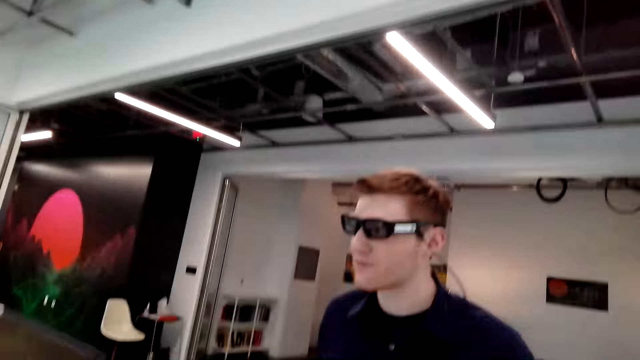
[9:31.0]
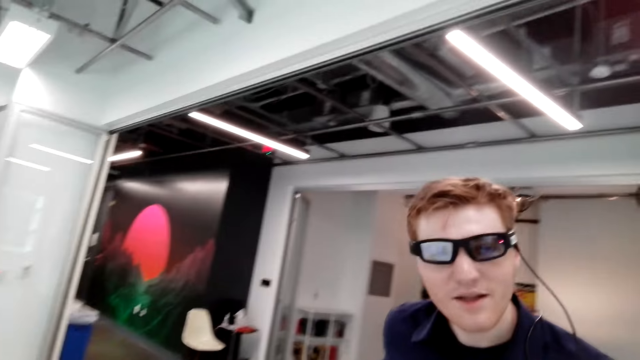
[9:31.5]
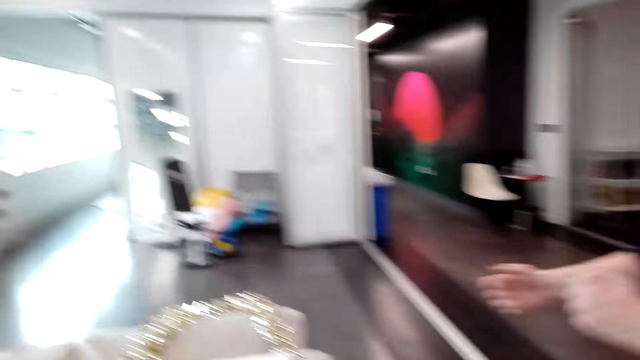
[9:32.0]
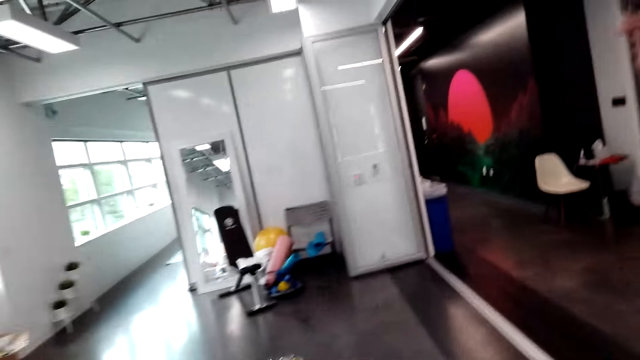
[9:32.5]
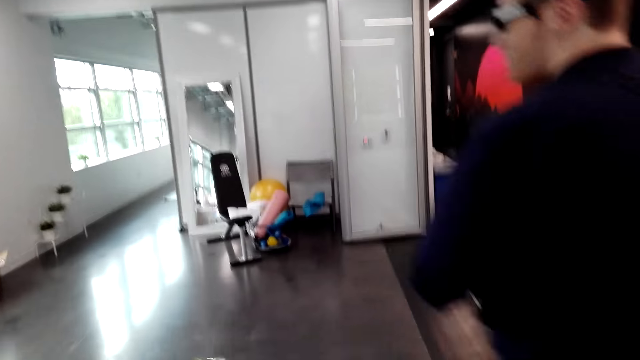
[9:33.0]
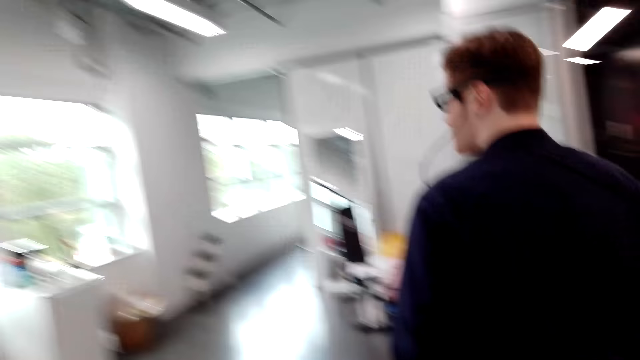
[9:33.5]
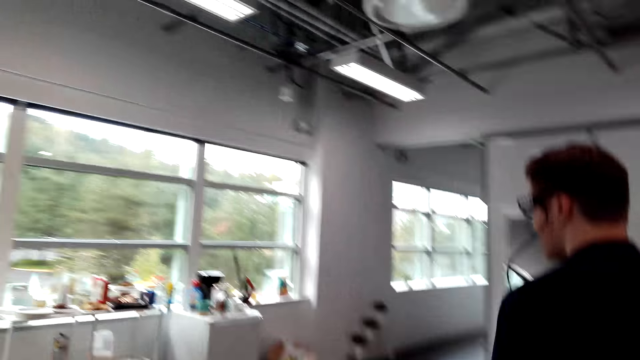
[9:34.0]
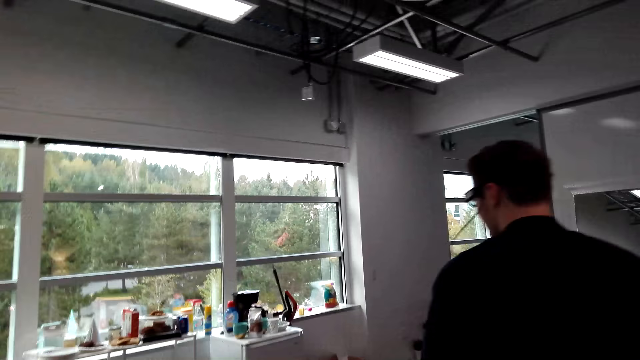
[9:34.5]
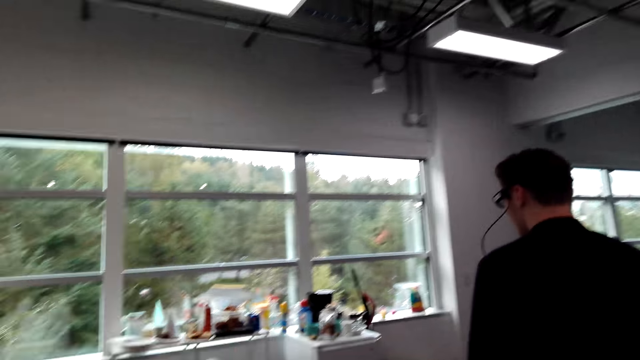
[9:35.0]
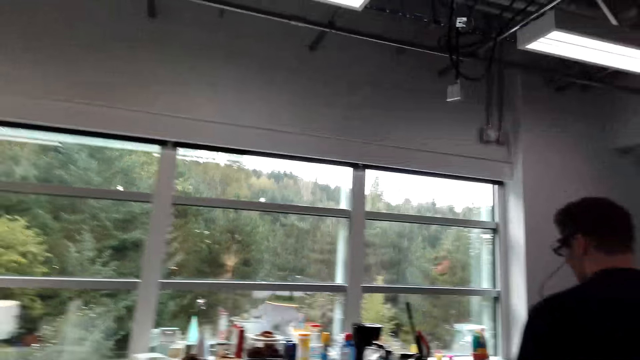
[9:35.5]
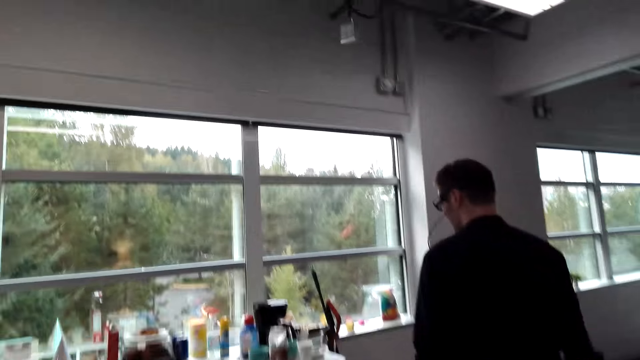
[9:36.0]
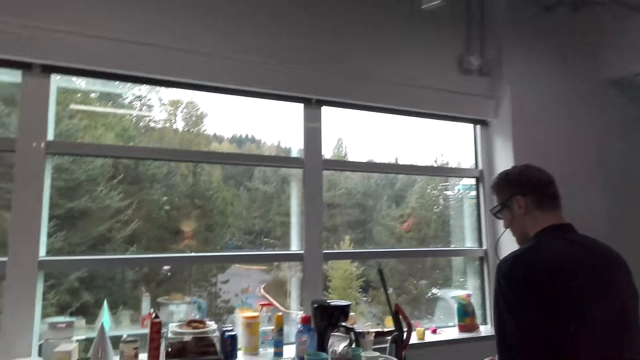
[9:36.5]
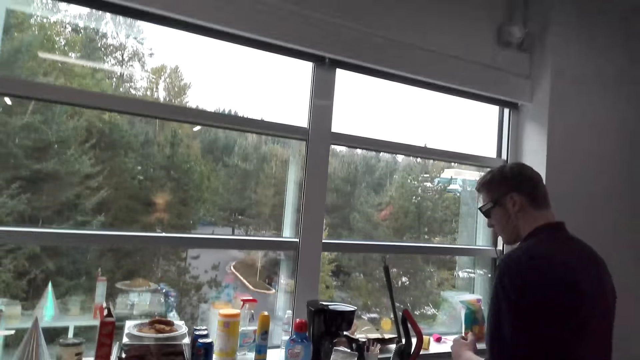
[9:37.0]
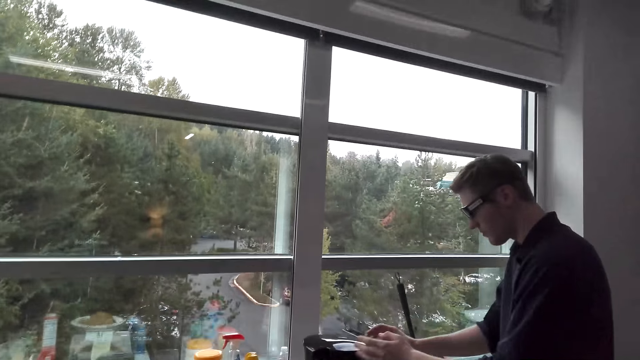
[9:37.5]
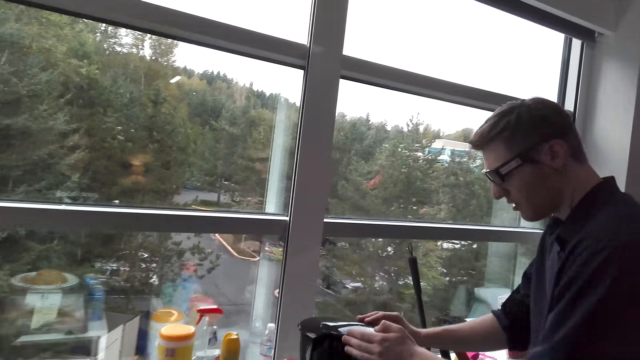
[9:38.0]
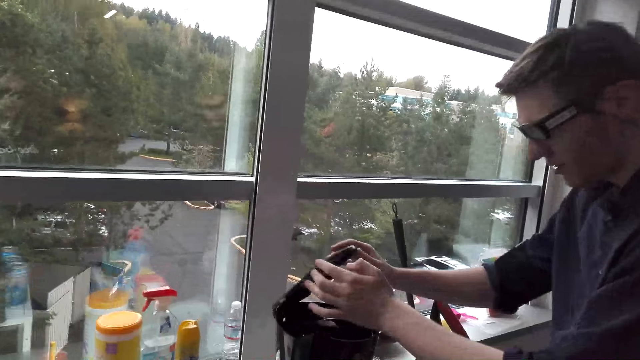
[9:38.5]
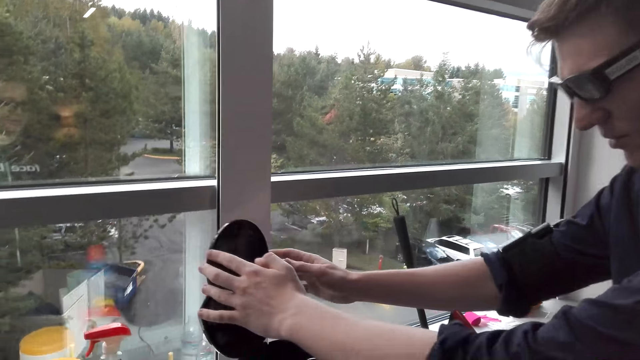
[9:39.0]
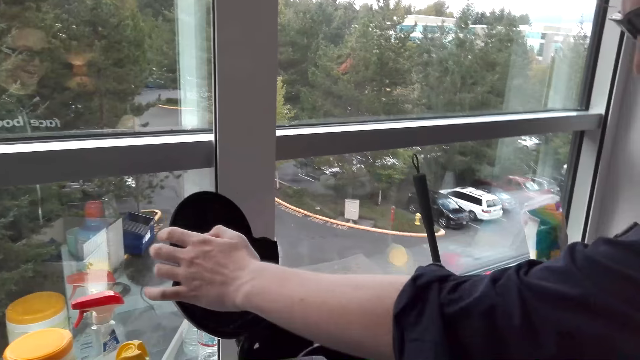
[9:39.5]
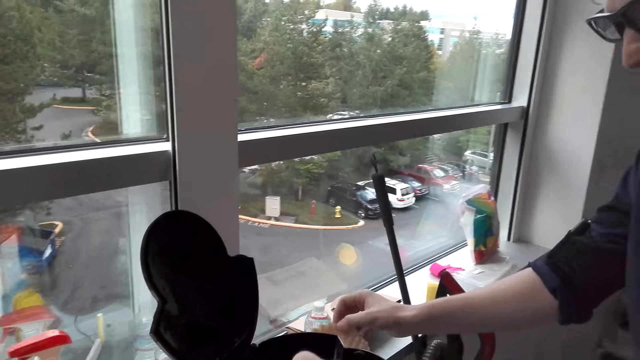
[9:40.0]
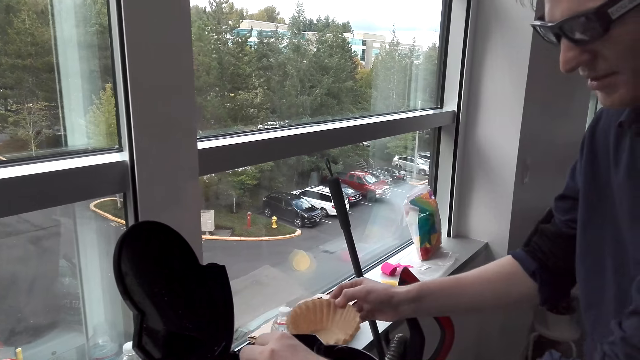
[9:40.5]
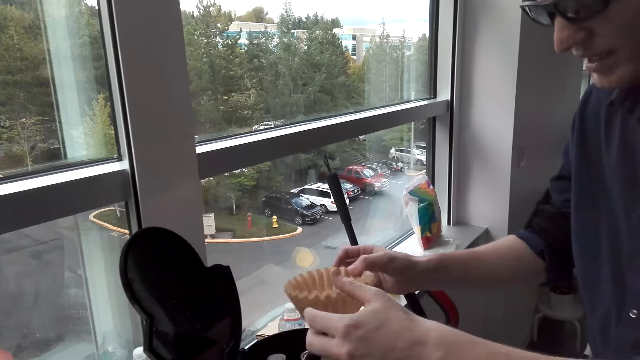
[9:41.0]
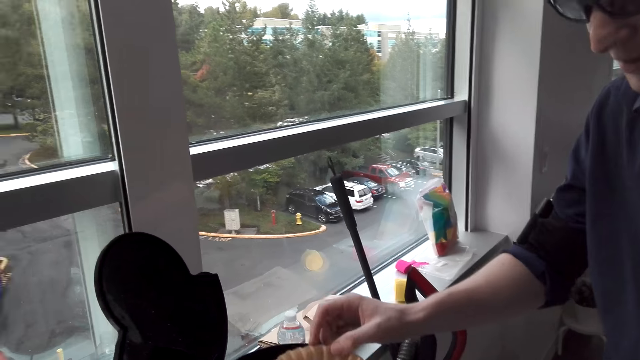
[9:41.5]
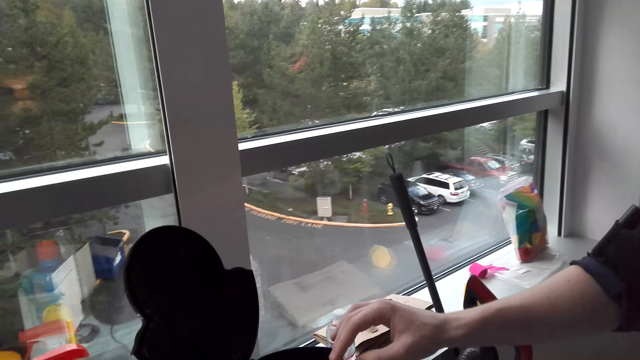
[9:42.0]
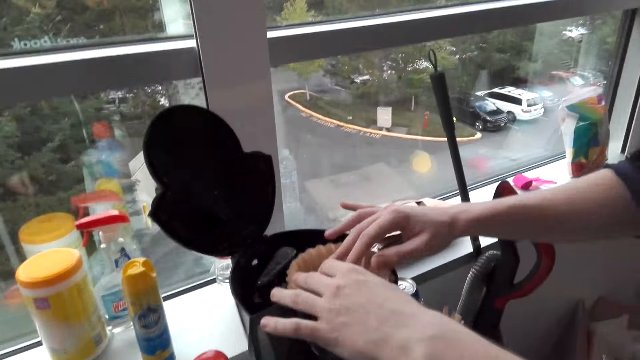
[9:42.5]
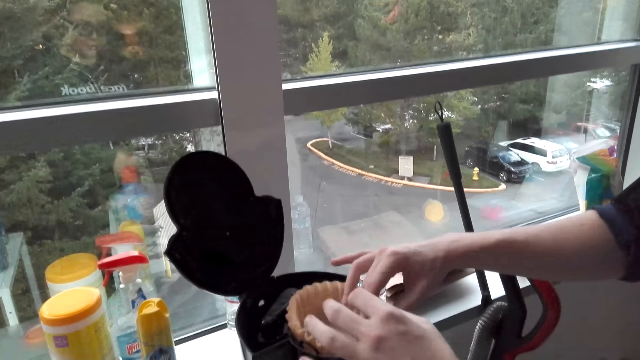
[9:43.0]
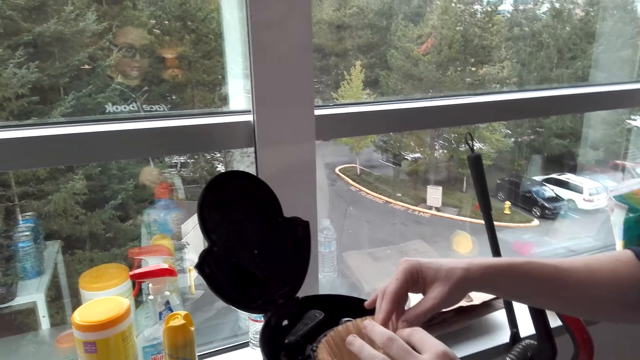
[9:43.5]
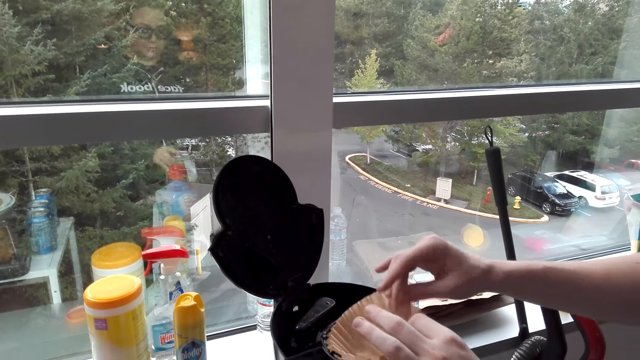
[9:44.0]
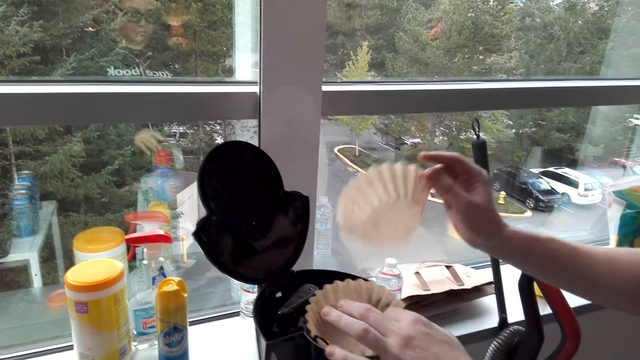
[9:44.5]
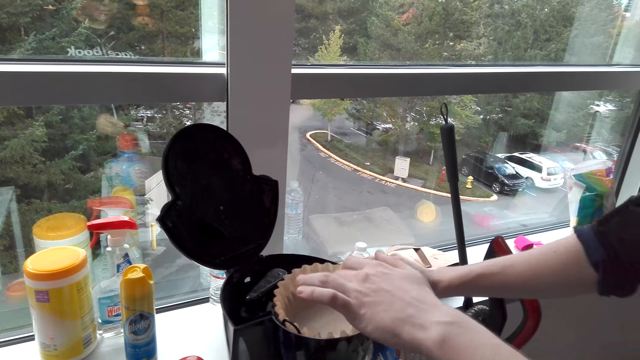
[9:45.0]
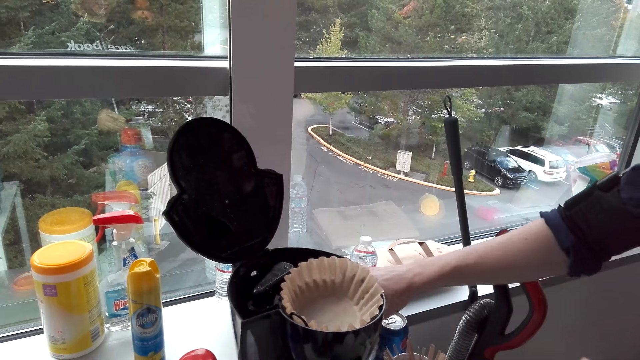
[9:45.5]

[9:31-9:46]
The camera wearer walks around the house. A man walks around the room. The man opens a coffee maker, picks up a sieve, puts the sieve in the coffee maker and puts the sieve on the table.

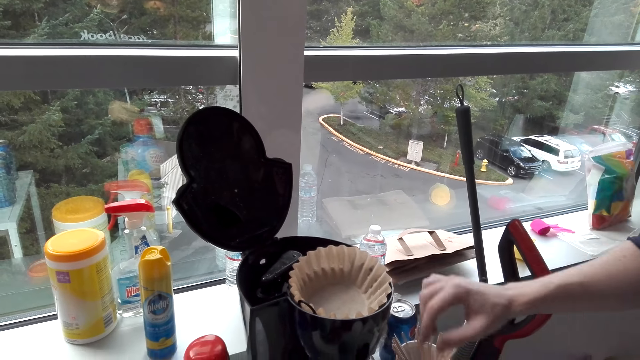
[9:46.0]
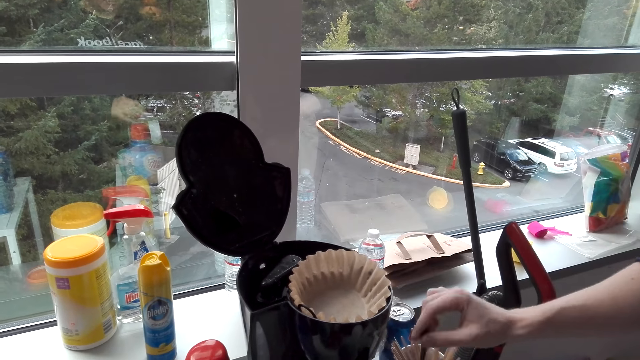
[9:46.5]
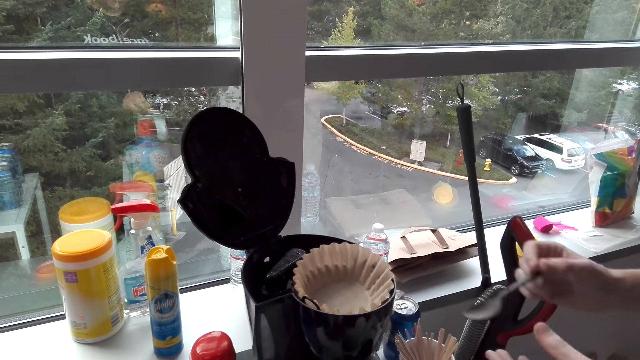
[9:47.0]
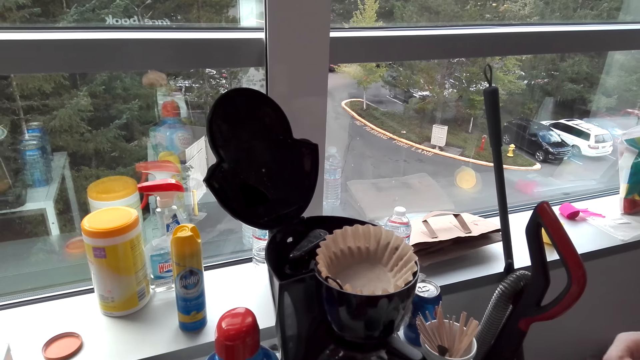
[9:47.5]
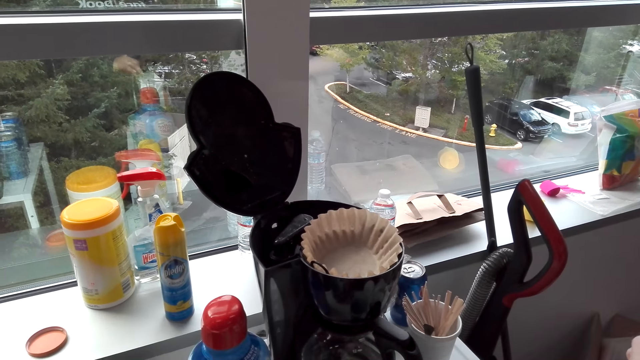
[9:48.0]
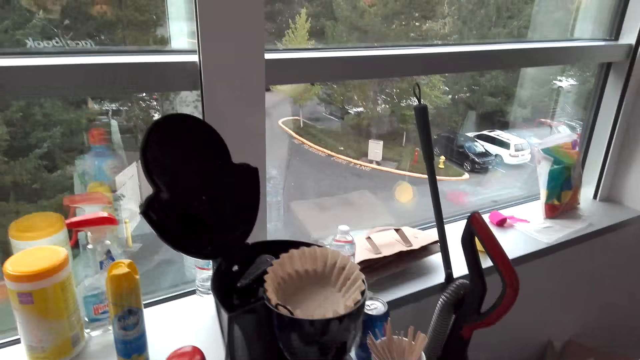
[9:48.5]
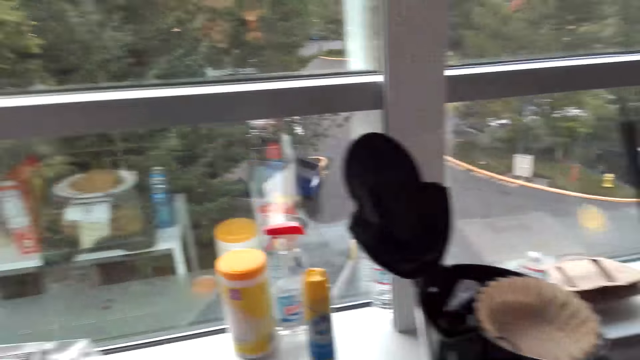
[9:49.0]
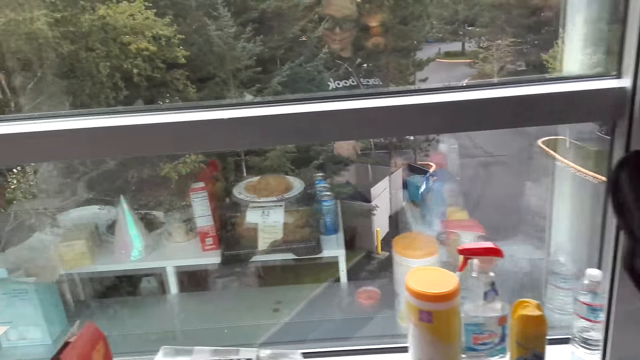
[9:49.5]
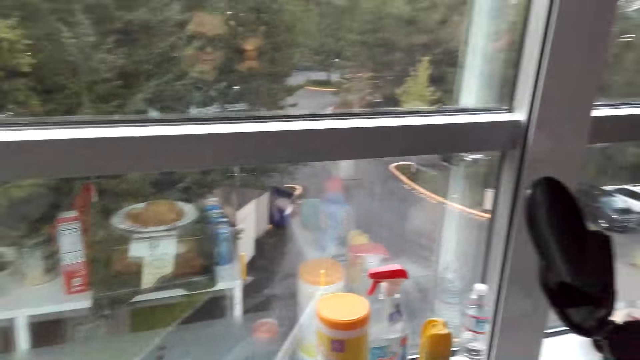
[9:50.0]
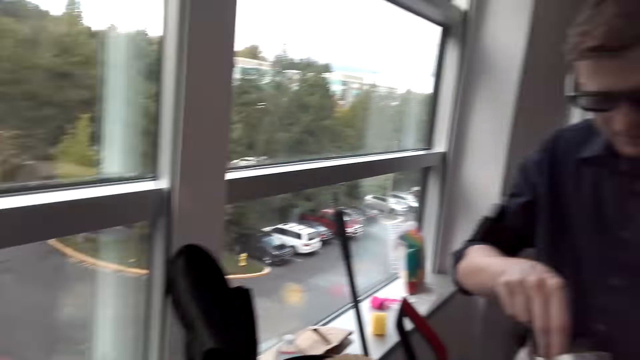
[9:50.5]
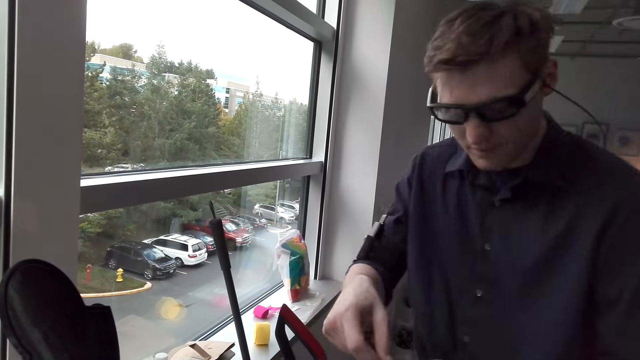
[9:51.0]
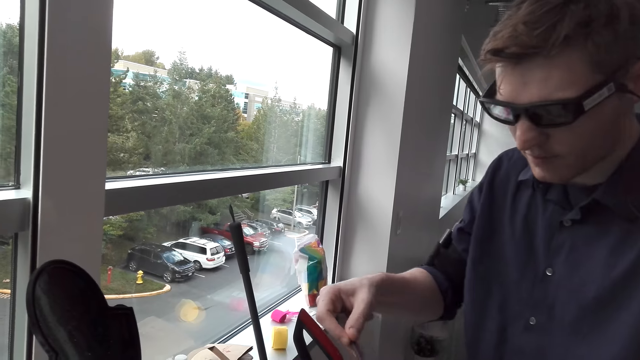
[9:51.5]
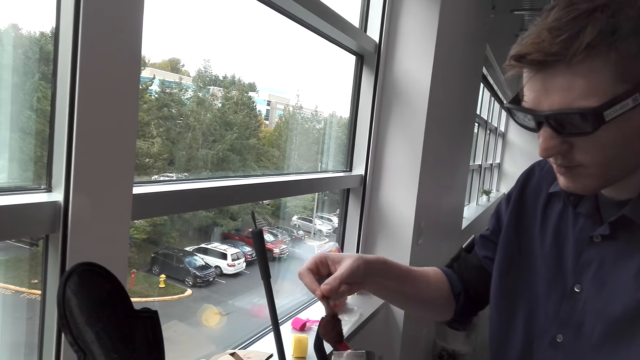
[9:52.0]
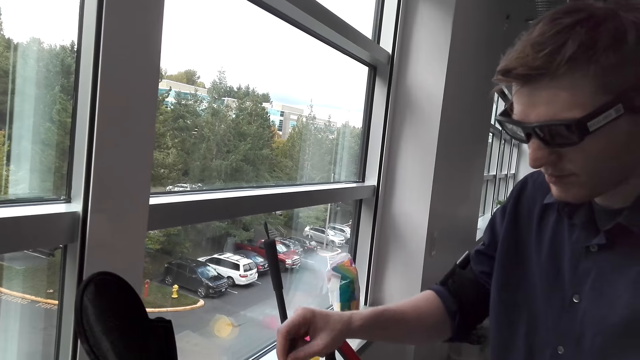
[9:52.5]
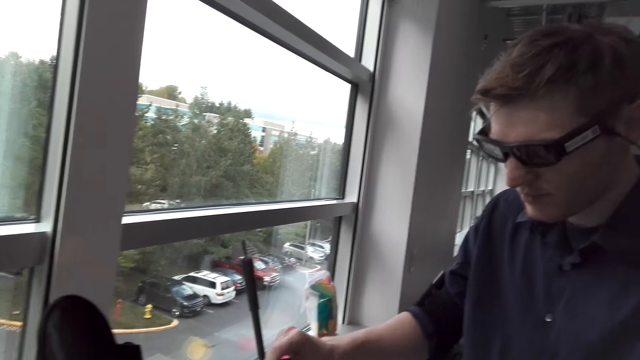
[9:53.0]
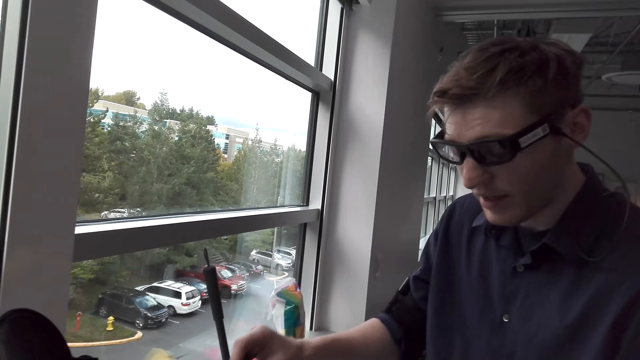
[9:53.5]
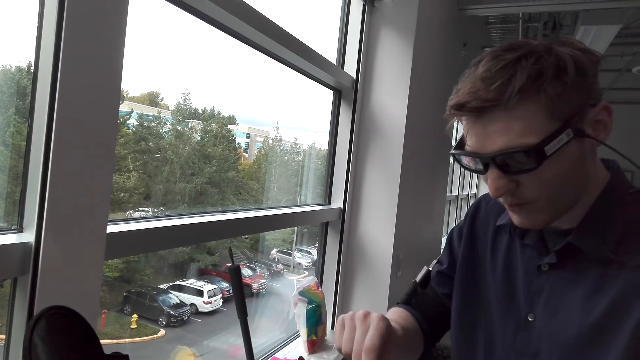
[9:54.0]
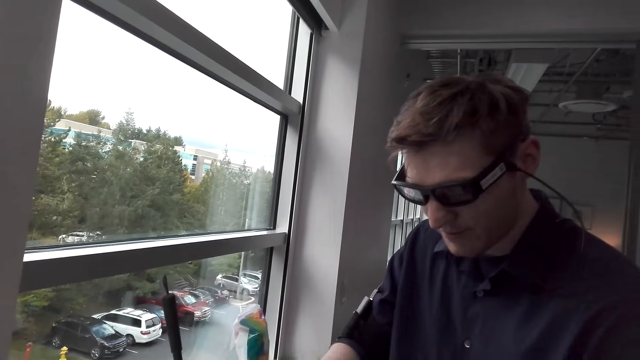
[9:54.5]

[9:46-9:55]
The man picks up a spoon, picks coffee with the spoon and puts the coffee in the coffee maker. The man pours something on something.
